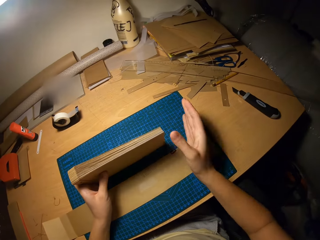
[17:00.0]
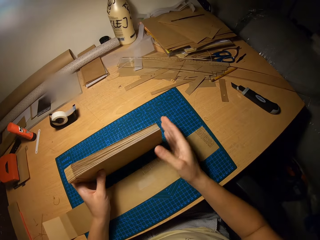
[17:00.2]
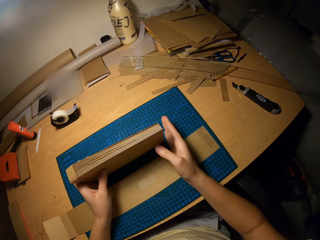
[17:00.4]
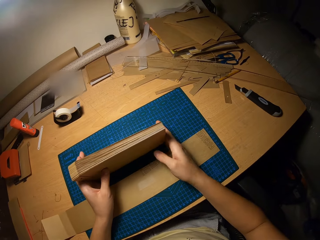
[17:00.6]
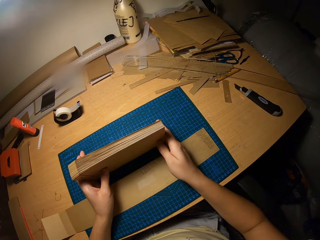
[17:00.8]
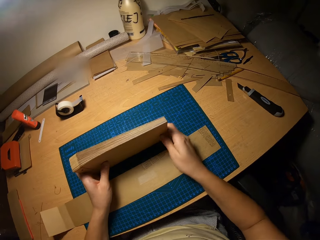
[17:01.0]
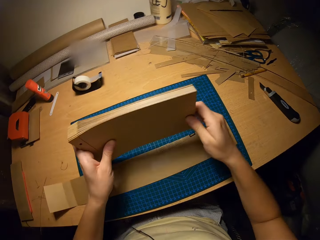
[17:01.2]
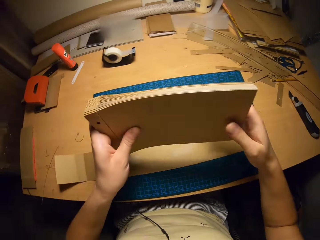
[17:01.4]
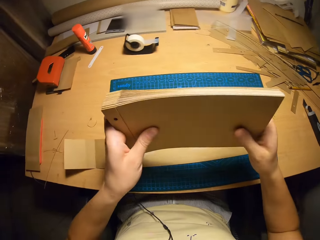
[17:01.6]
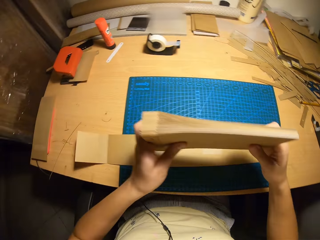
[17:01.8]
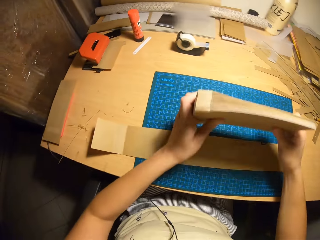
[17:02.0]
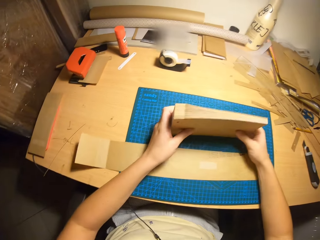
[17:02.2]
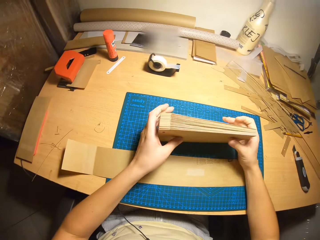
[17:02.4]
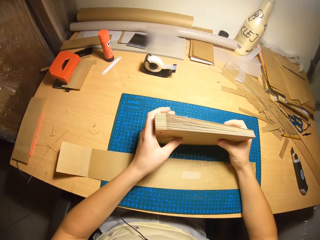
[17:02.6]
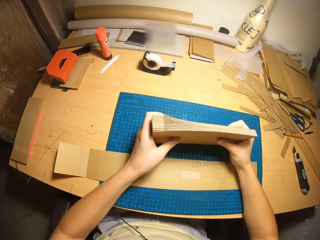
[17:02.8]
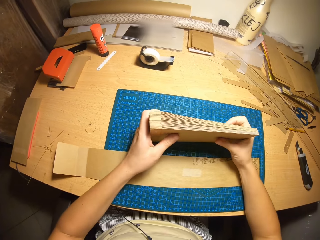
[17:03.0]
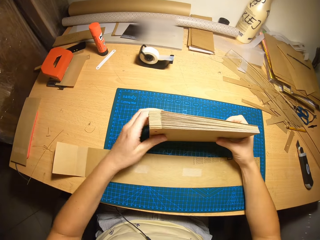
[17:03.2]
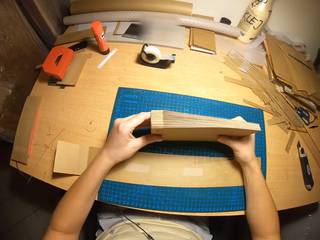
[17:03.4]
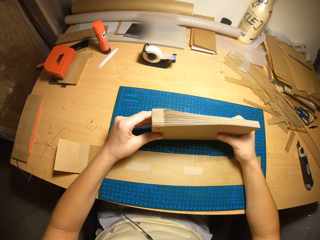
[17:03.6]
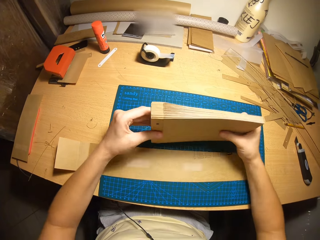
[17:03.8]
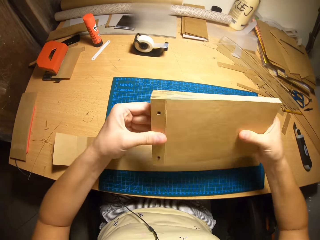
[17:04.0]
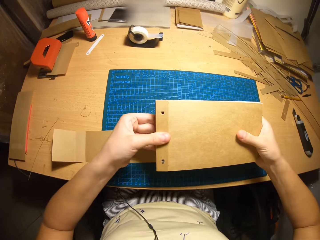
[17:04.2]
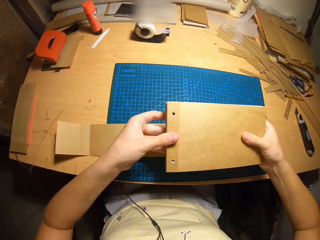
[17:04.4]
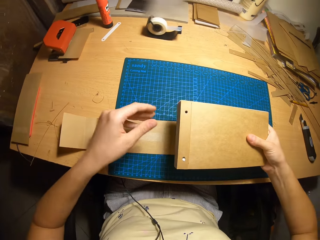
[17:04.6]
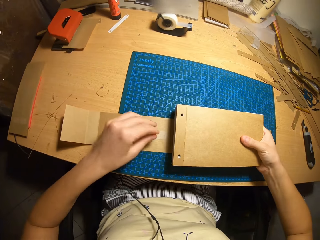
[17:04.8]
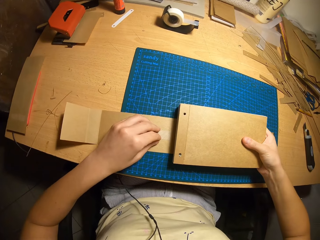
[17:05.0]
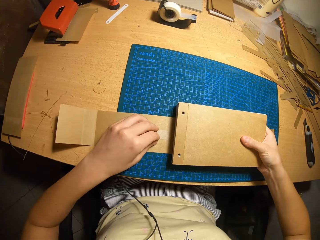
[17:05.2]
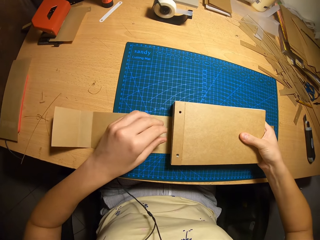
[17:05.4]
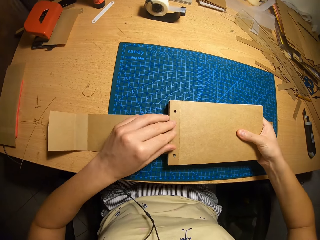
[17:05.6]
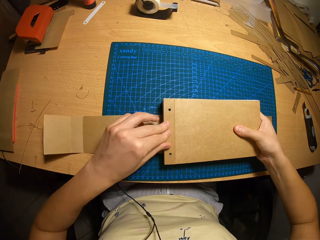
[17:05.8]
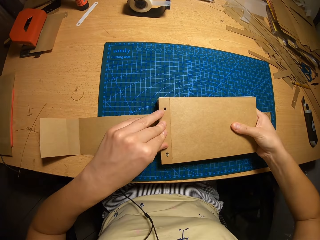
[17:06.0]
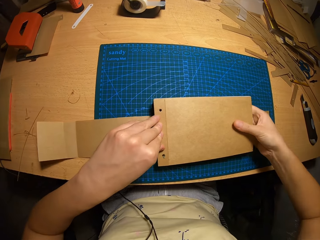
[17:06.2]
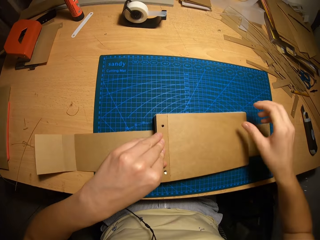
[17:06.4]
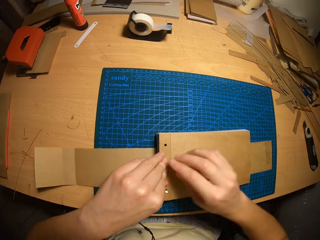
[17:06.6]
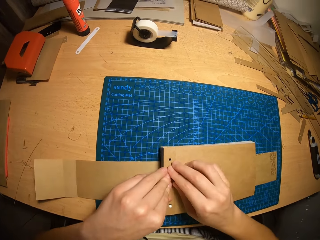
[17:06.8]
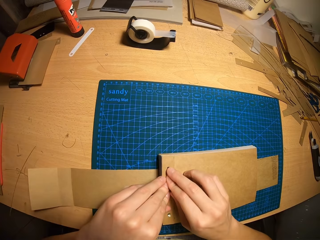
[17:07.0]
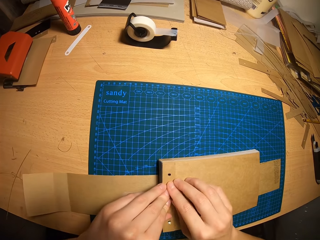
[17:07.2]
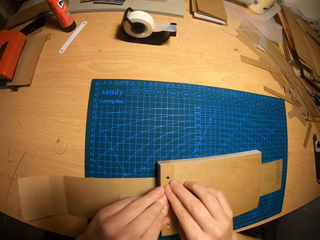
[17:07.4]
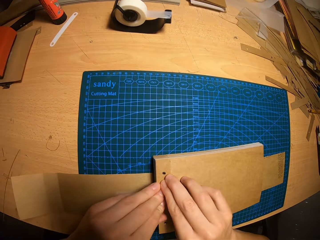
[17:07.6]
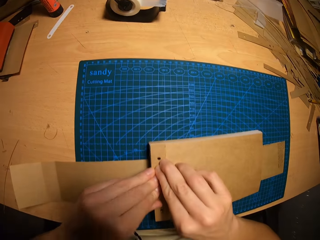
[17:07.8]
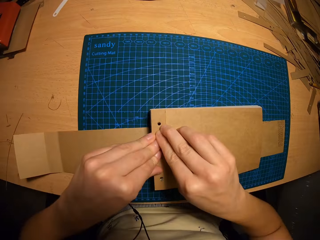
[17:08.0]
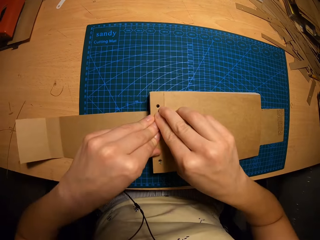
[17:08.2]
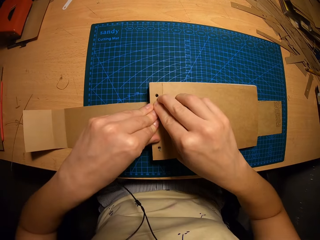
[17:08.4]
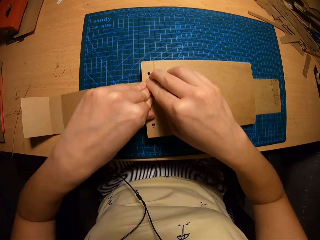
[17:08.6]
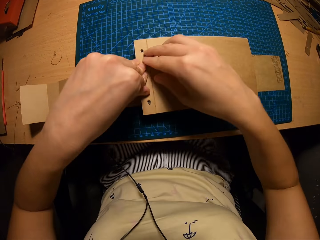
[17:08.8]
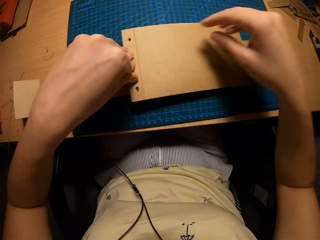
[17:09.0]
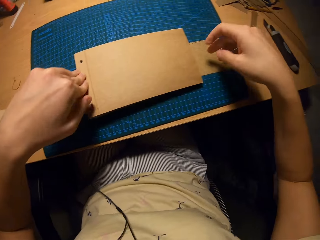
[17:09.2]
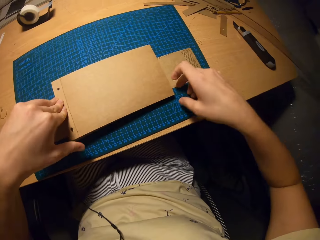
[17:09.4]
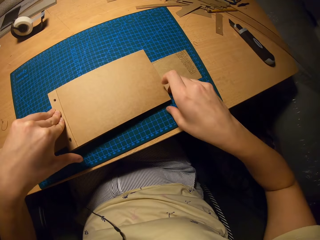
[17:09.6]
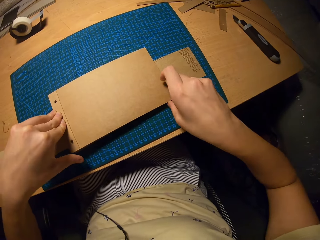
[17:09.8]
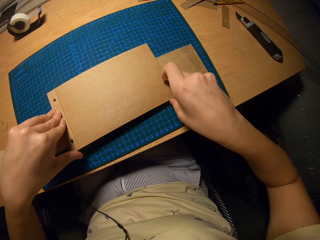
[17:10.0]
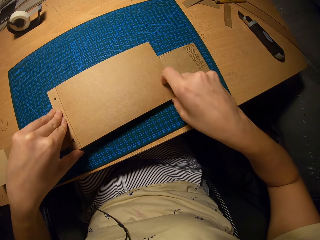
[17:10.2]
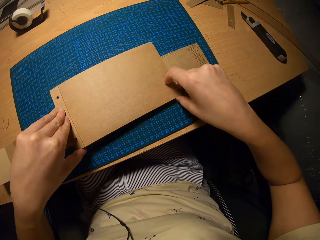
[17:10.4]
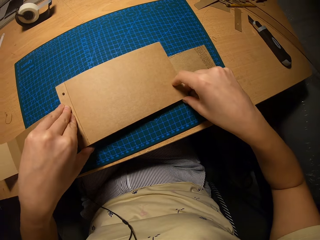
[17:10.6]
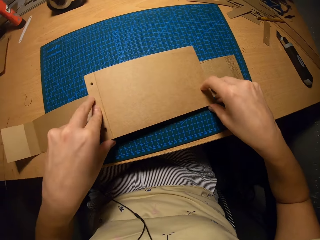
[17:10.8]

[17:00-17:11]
The camera wearer puts the card on the paper that is sealed with tape.

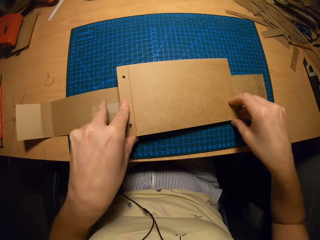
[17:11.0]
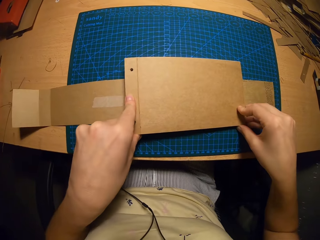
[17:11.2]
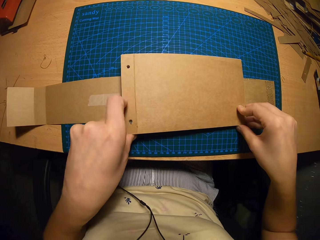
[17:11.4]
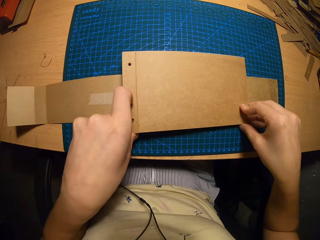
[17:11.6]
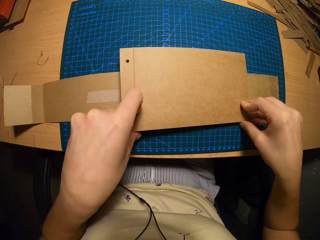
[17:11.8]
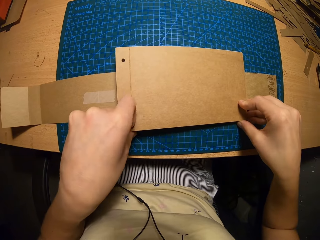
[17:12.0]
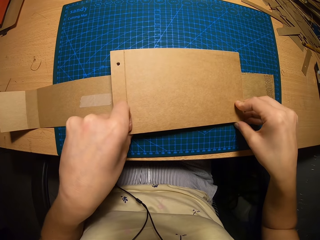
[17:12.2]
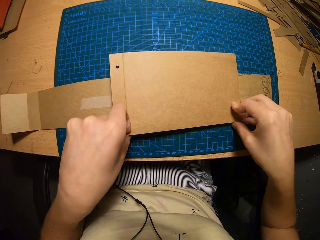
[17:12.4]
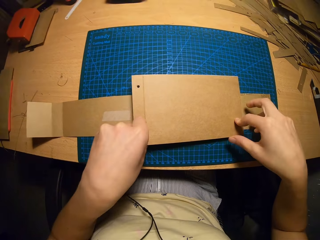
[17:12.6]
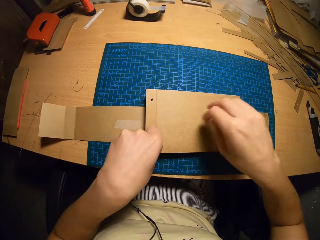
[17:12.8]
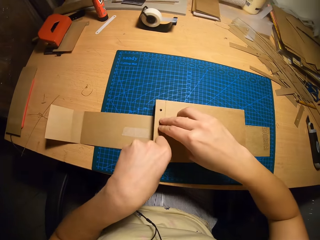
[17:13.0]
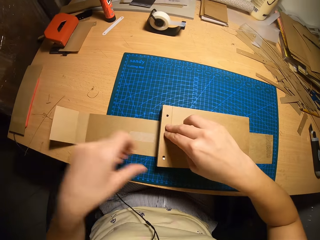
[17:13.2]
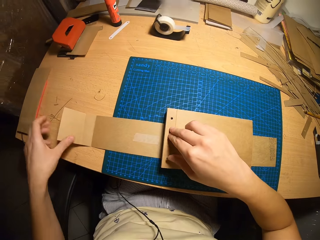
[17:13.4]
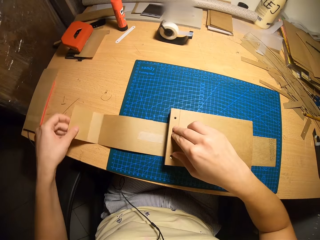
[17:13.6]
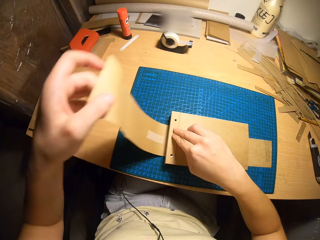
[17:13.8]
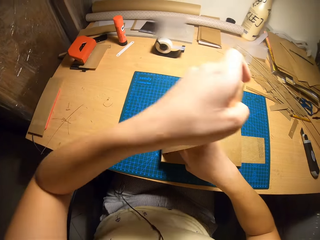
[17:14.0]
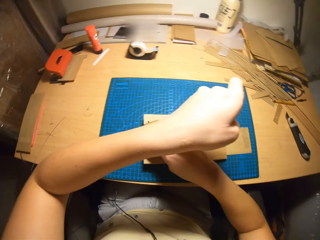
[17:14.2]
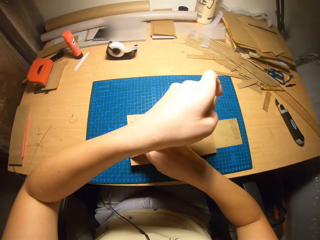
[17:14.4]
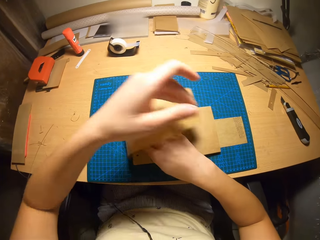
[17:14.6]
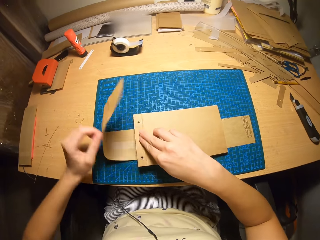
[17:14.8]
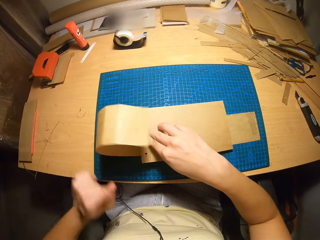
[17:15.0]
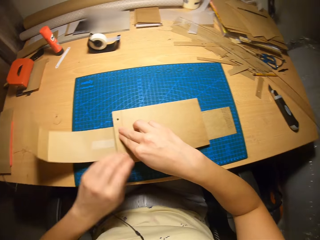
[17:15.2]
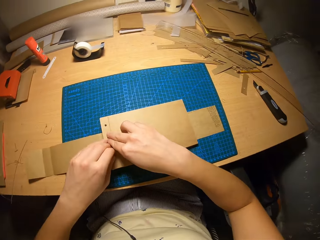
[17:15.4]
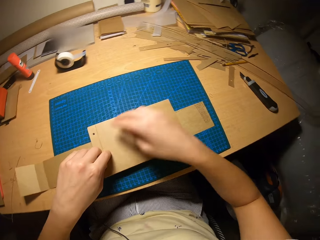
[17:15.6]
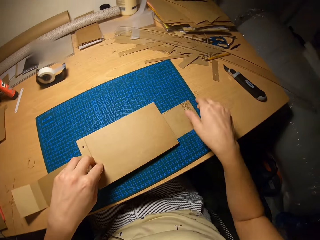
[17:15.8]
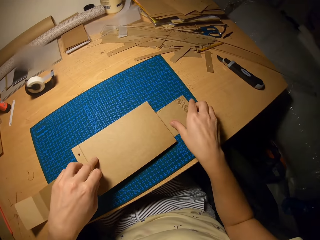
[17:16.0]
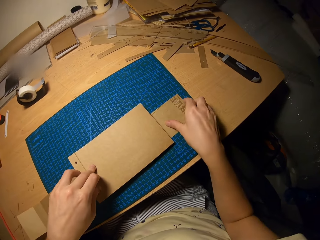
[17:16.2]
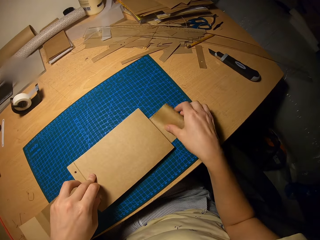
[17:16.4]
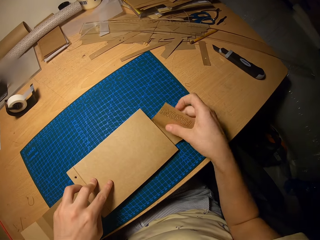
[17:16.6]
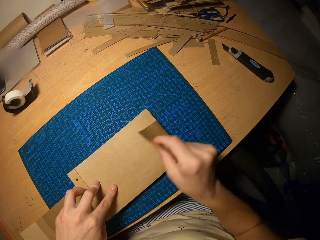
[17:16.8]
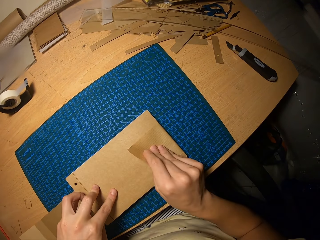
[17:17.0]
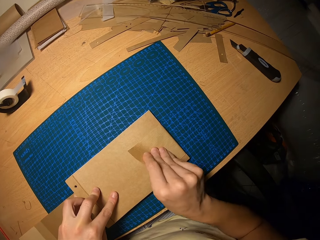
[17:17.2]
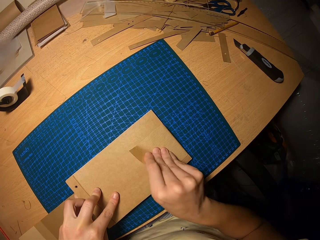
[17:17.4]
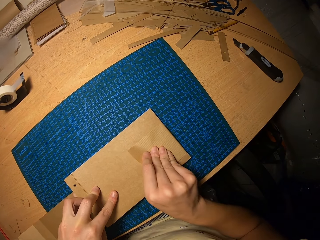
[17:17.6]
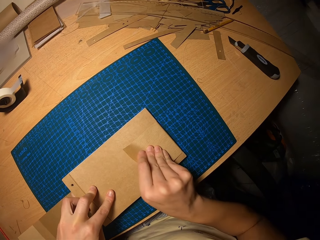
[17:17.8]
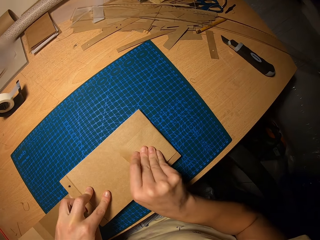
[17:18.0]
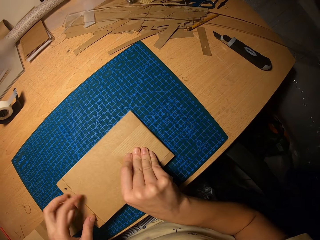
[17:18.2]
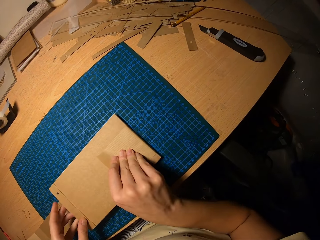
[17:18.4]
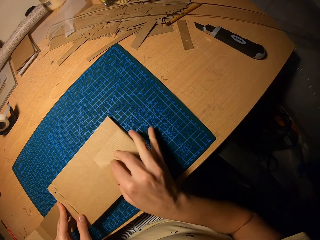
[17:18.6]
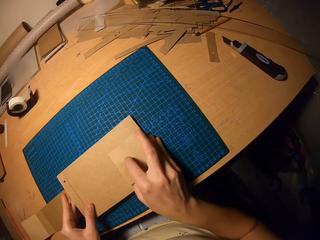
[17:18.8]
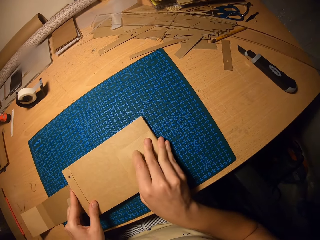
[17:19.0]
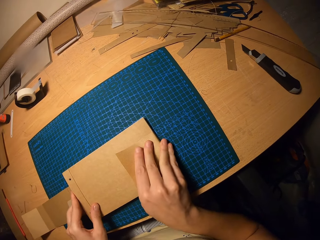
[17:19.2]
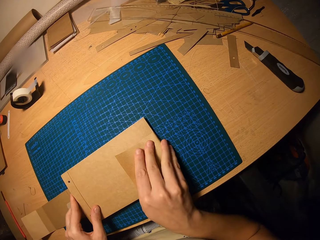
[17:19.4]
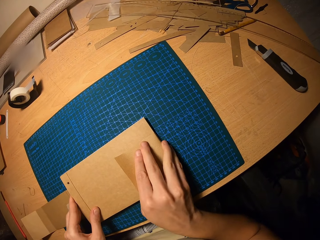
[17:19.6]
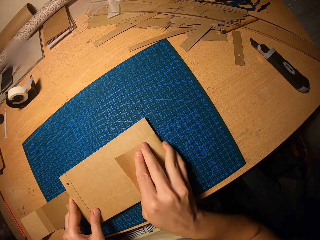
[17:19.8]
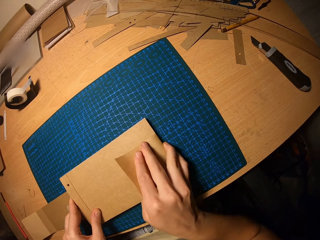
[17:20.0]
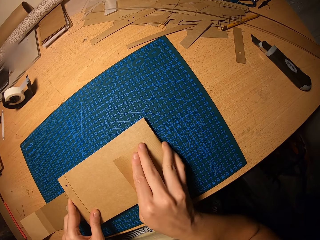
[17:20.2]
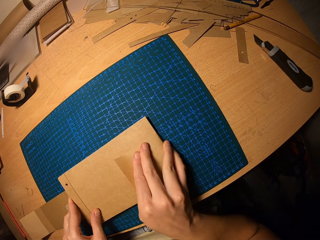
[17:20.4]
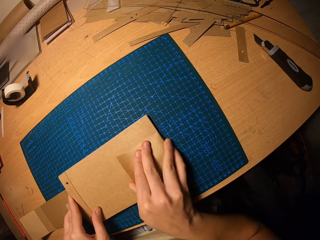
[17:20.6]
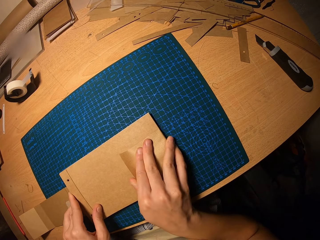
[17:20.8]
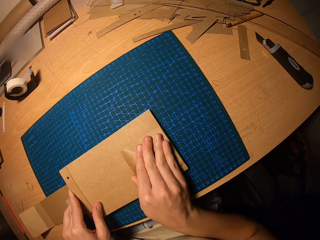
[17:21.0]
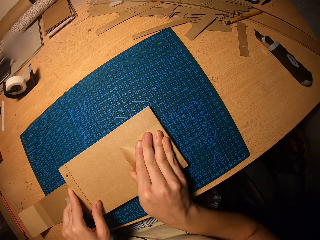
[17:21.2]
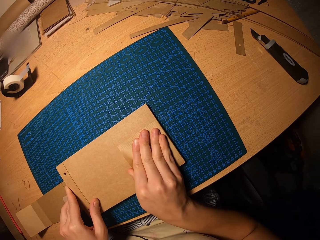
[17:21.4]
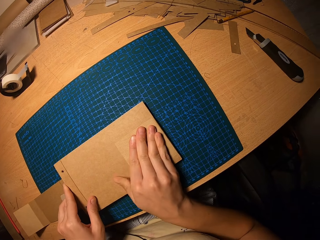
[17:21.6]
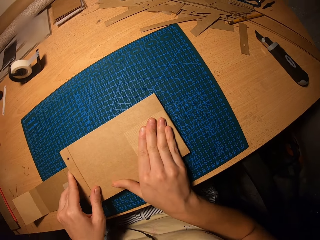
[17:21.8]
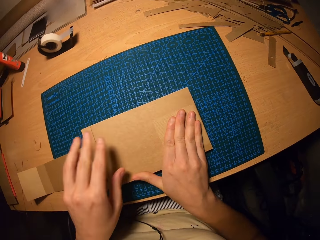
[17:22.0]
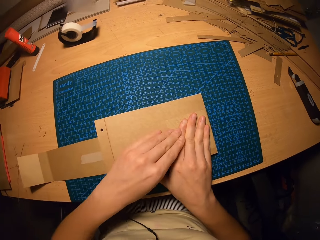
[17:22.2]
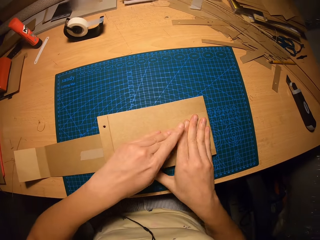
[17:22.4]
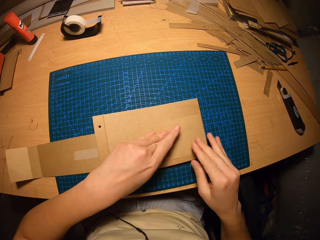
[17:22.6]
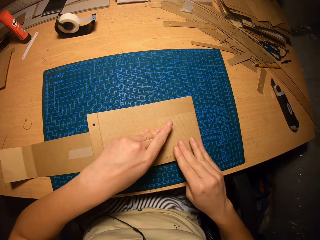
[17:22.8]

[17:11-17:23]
The camera wearer flips the brown paper over the cards to seal them tightly. They fold the brown paper.
